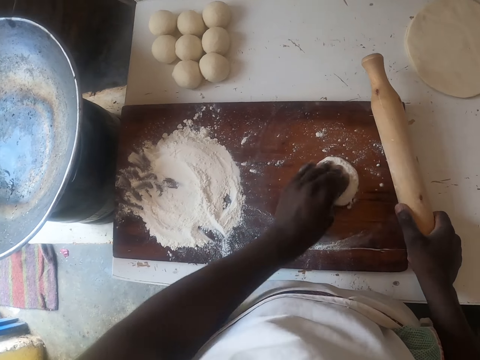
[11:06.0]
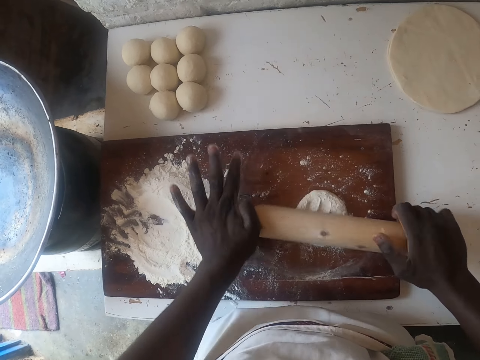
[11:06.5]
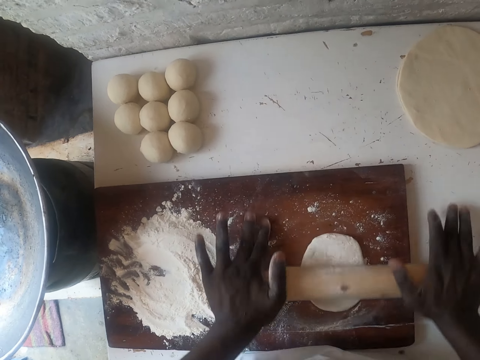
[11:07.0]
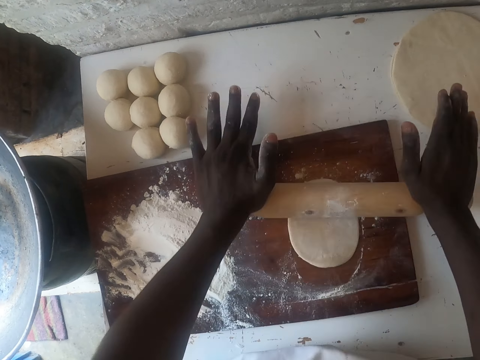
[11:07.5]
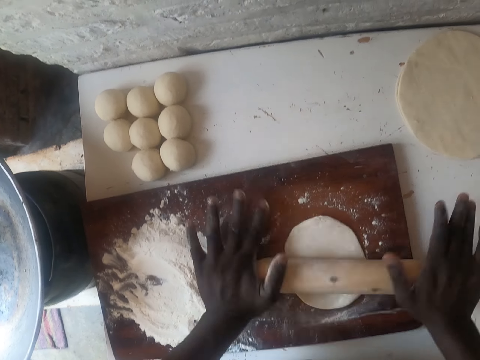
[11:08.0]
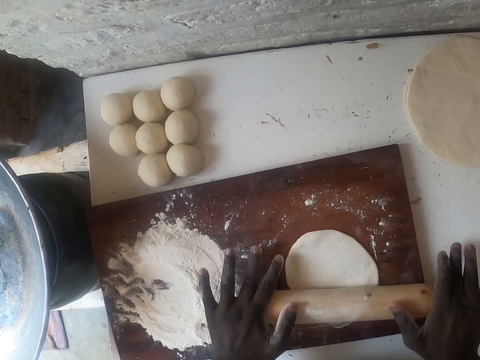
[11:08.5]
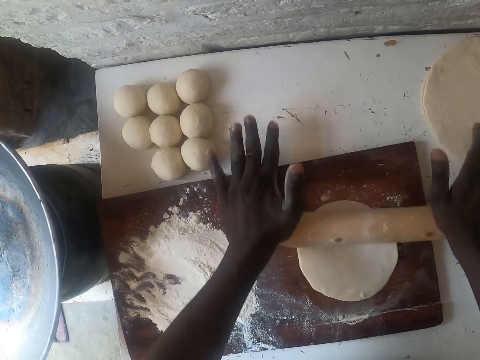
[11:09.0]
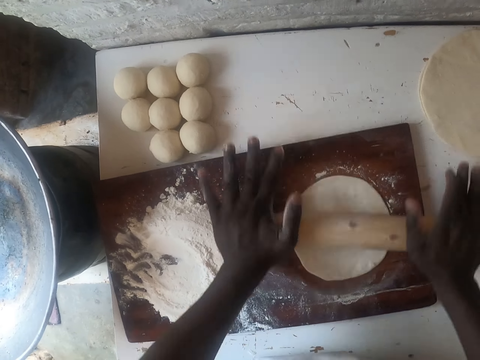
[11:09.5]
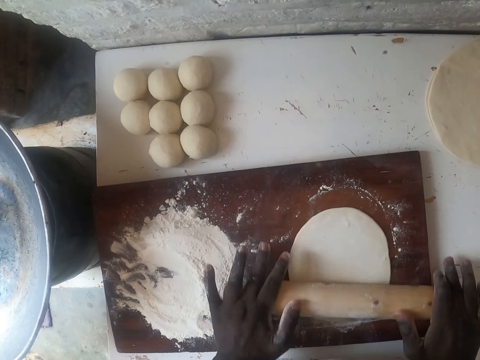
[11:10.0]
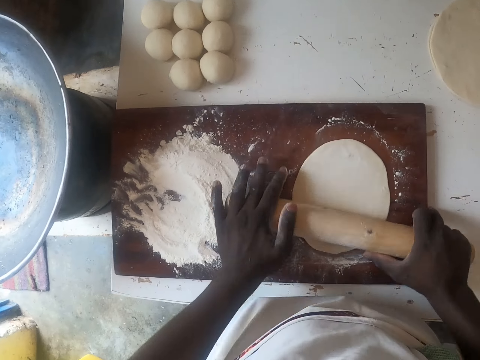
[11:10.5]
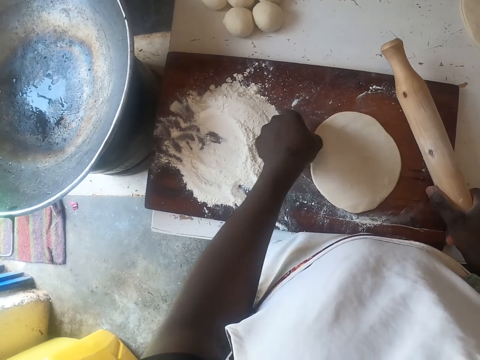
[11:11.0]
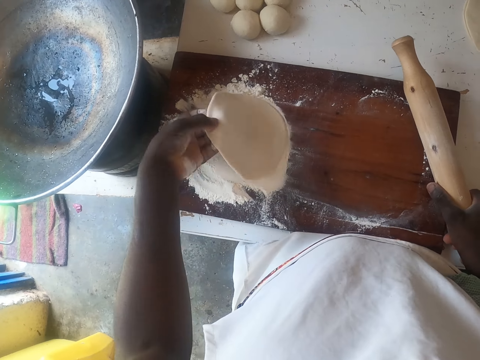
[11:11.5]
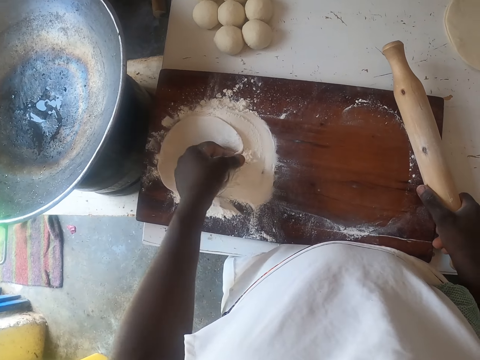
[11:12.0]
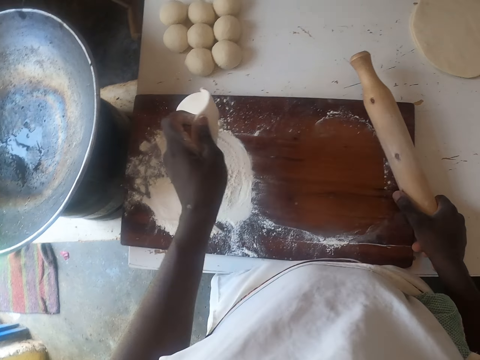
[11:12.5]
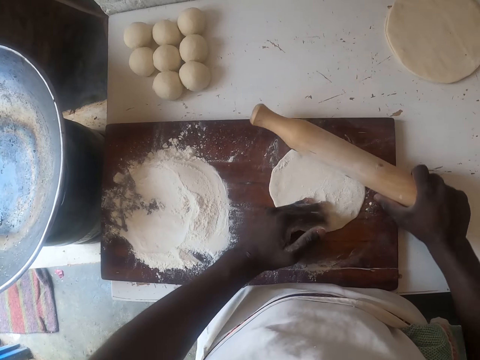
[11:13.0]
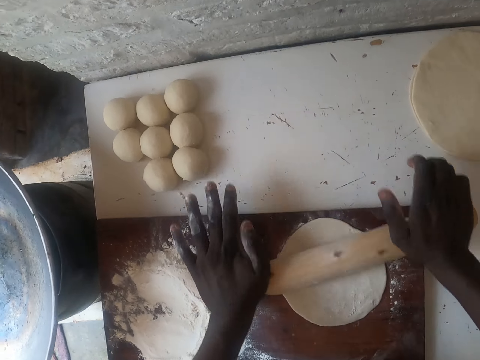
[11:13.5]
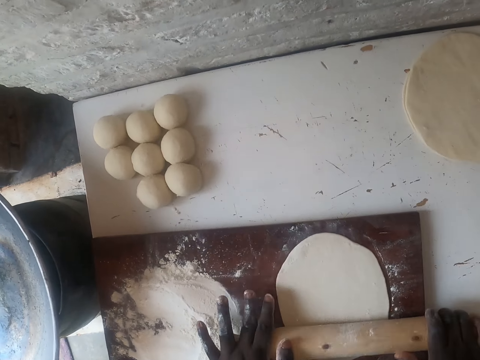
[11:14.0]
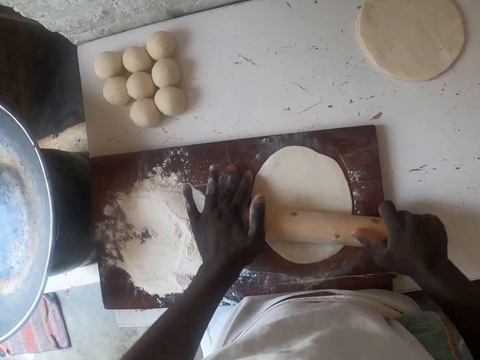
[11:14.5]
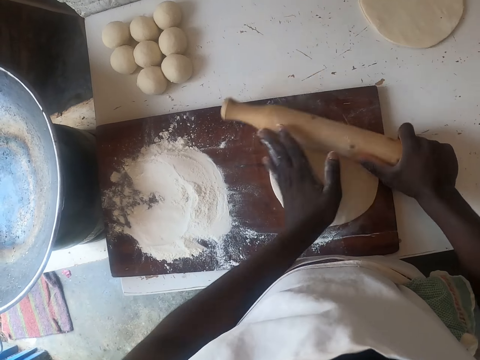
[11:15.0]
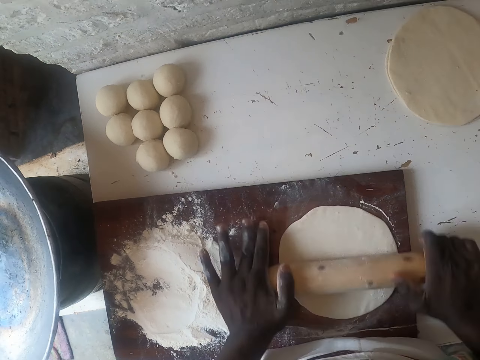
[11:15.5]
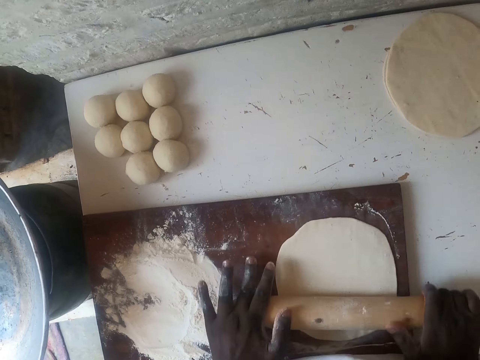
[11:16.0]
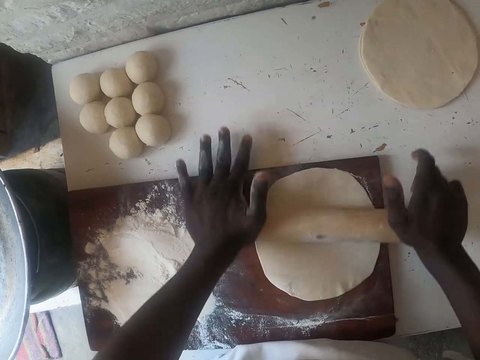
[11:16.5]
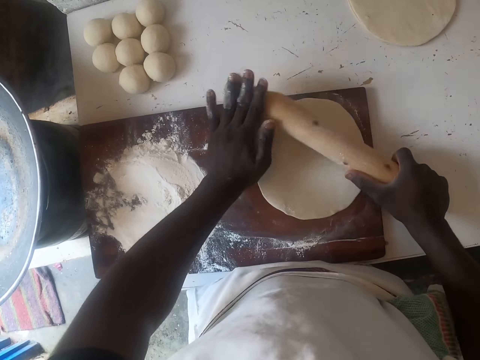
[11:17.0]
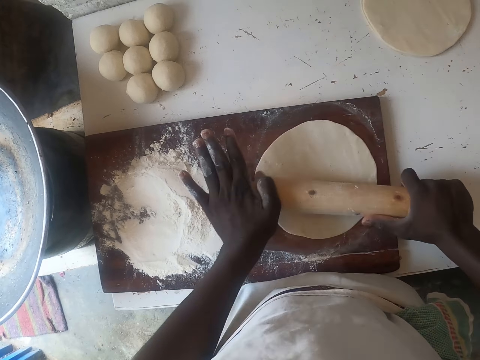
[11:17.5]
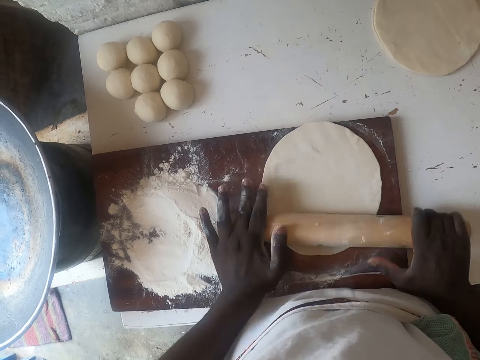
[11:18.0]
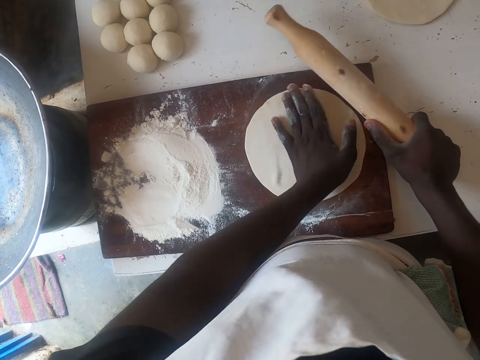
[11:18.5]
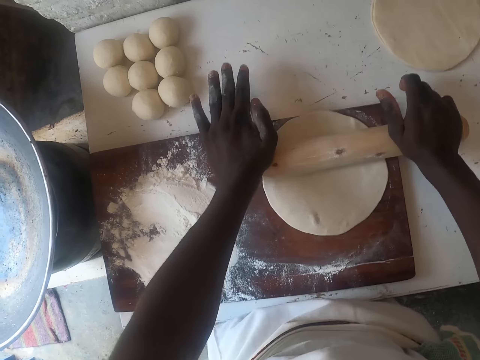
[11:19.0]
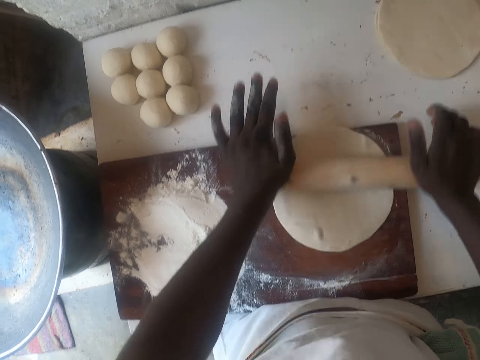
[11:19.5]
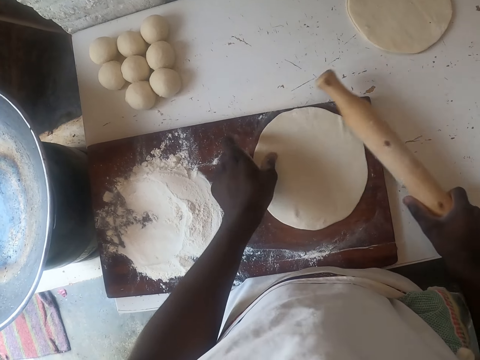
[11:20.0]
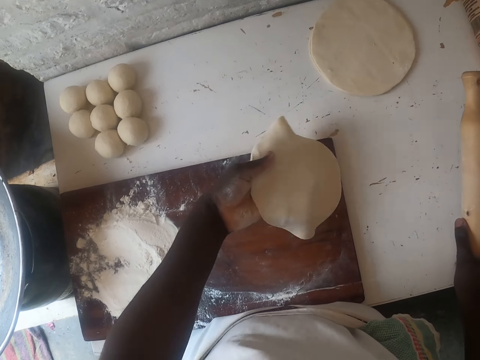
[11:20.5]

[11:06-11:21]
The camera wearer rolls the dough with a rolling stick. They put the dough in flour. They roll the dough with the rolling stick. They turn the dough. They roll the dough with the rolling stick. They turn the dough. They roll the dough with the rolling stick.

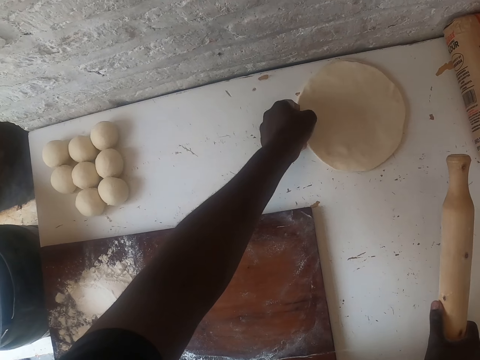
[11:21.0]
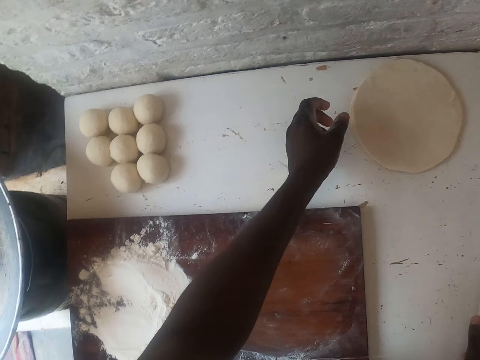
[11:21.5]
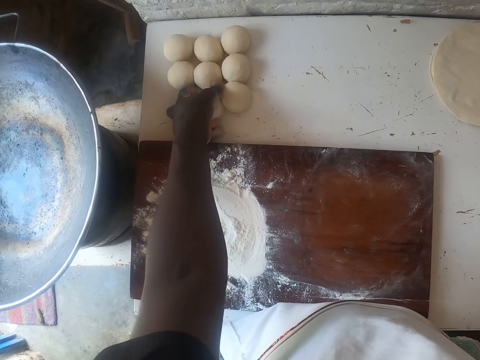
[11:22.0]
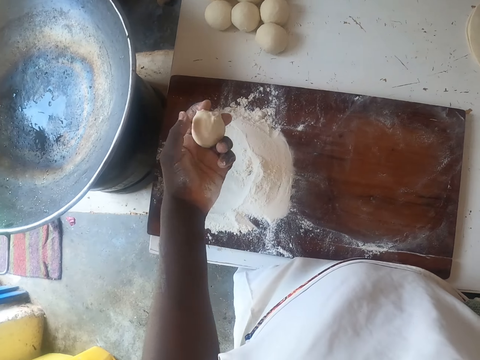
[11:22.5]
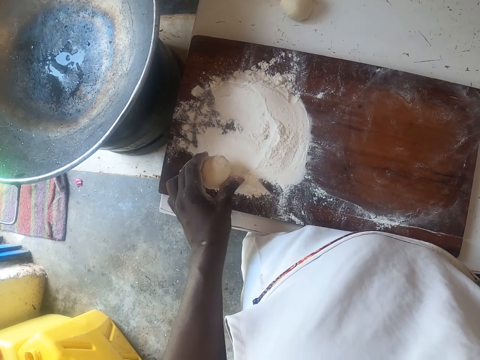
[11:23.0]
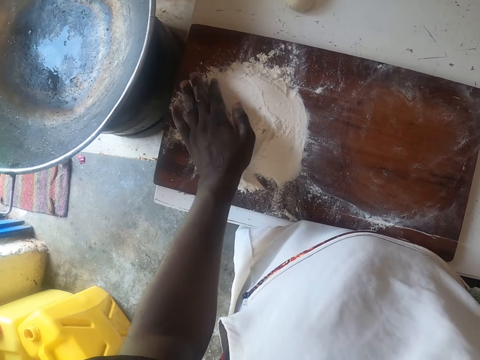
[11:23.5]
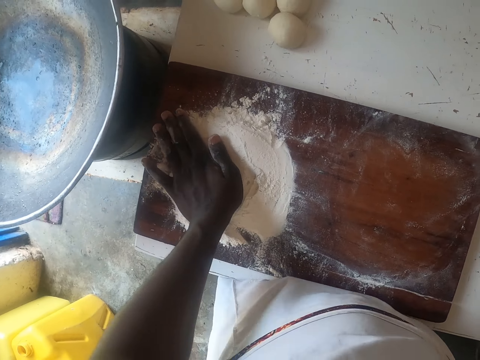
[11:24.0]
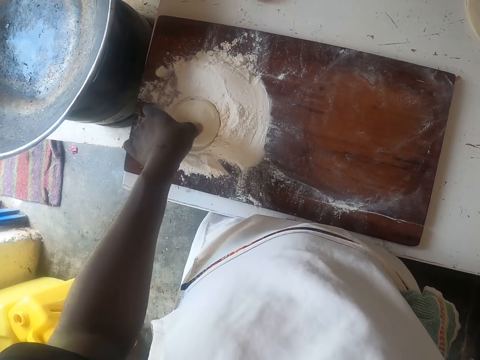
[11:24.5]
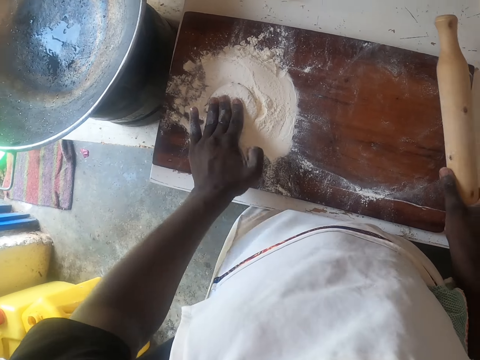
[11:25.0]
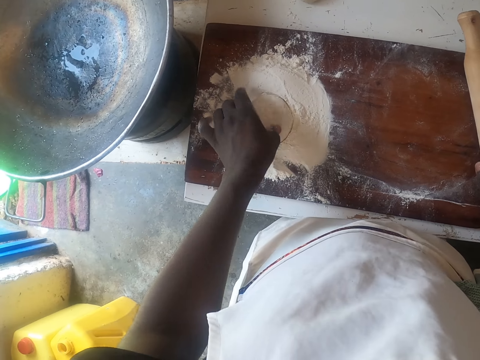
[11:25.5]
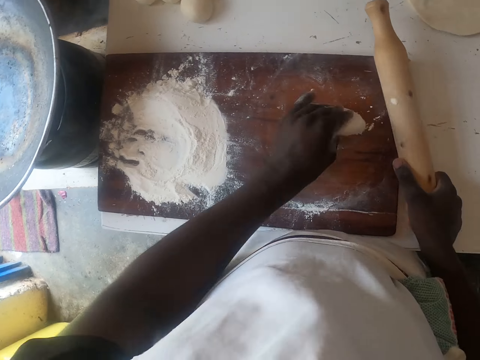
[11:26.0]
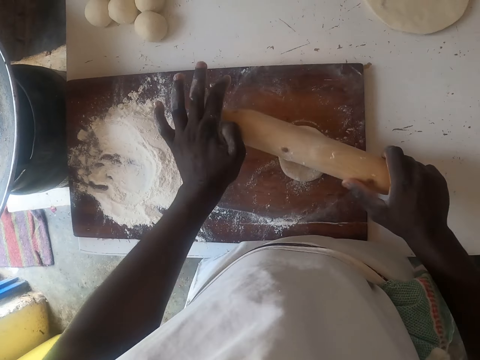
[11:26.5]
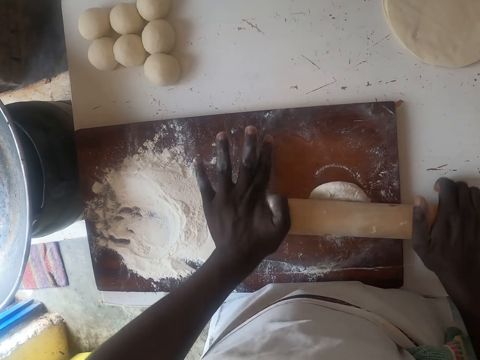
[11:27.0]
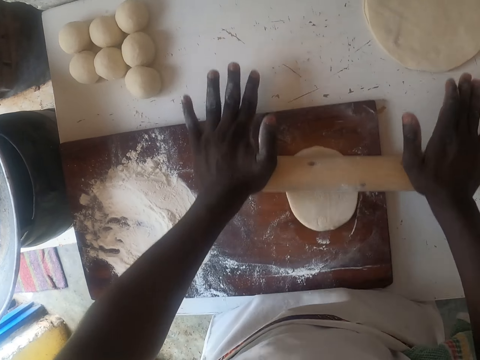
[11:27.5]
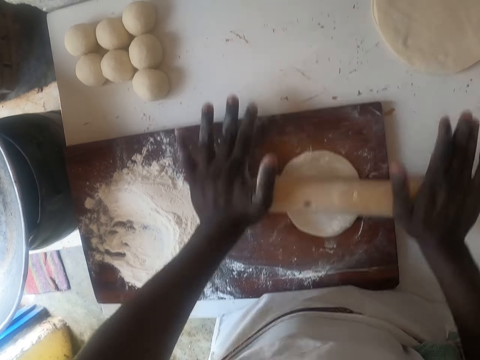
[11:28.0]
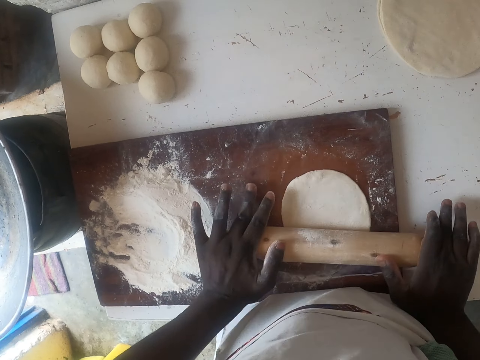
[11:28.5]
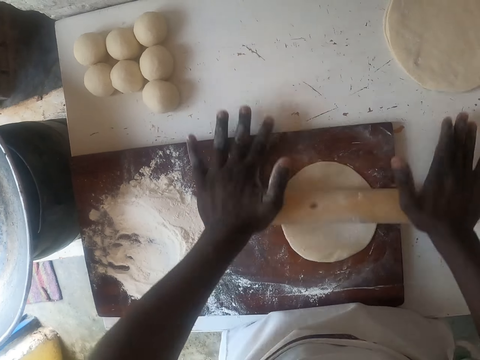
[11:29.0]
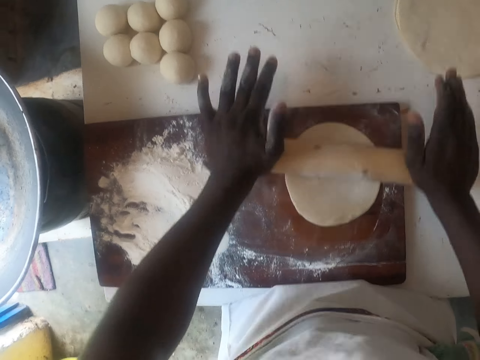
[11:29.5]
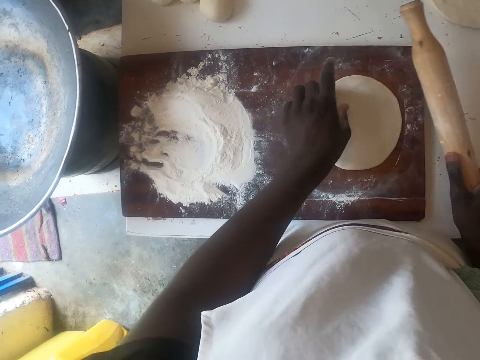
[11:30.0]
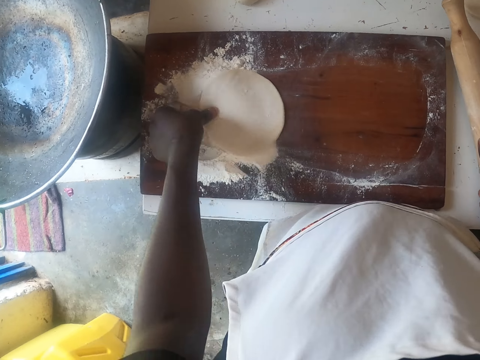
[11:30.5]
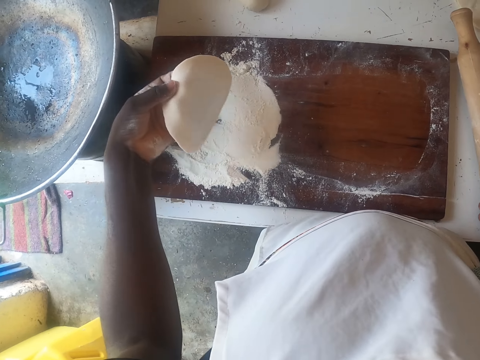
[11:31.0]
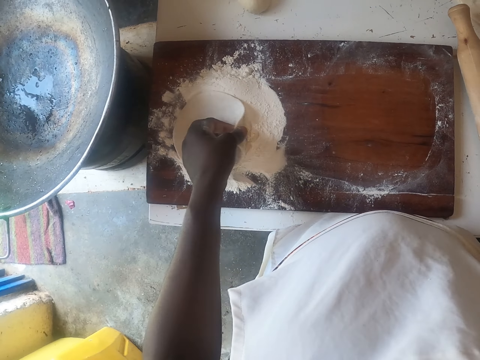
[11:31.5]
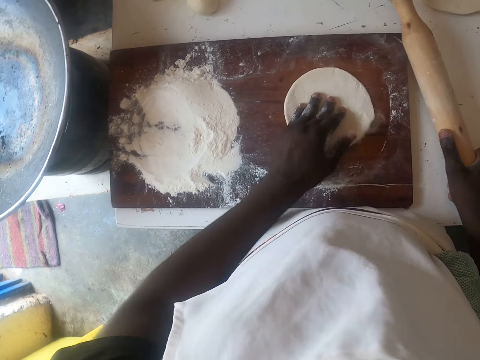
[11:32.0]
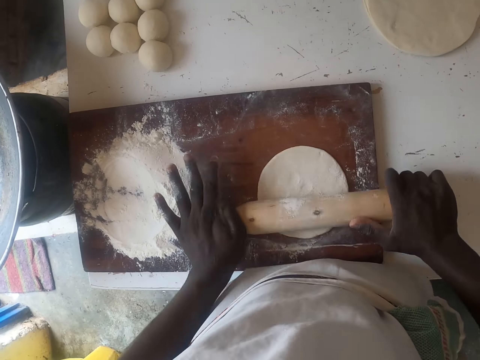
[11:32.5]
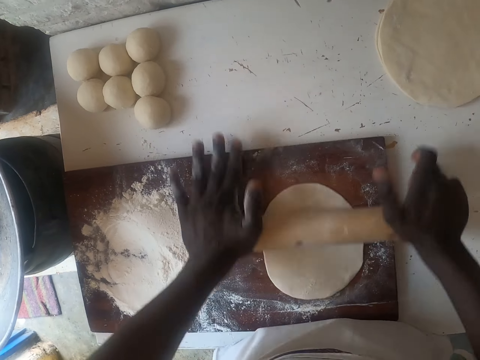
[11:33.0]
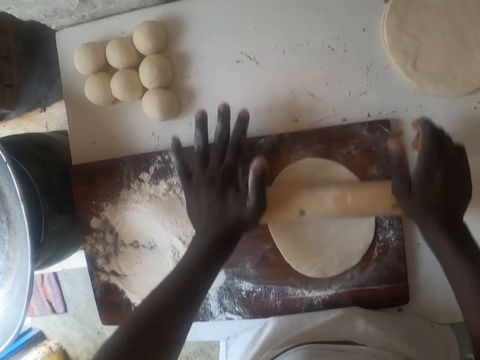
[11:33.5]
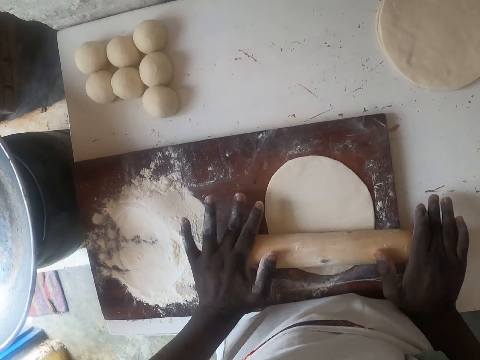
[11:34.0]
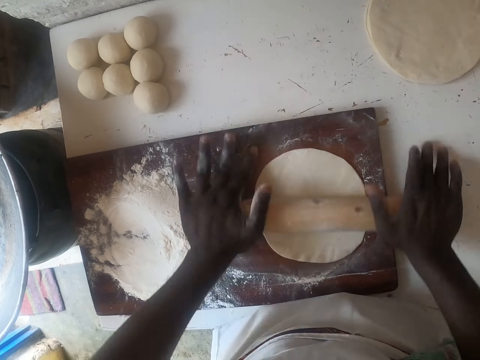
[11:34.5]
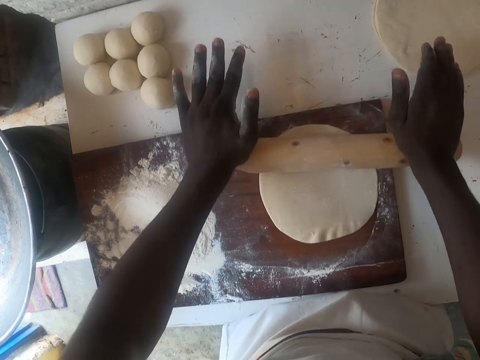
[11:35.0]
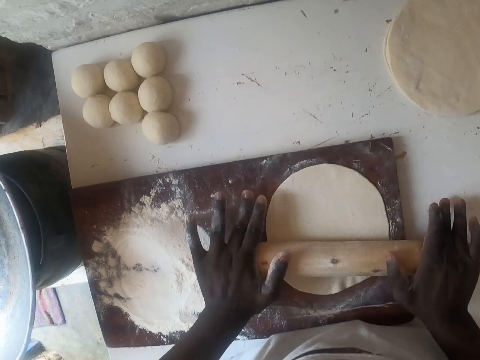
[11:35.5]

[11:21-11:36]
The camera wearer puts the rolled dough on the counter top or table. They pick up the dough. They put the dough in flour. They place the dough on the table. They roll the dough with a rolling stick. They put the dough in the flour. They roll the dough with the rolling stick.
